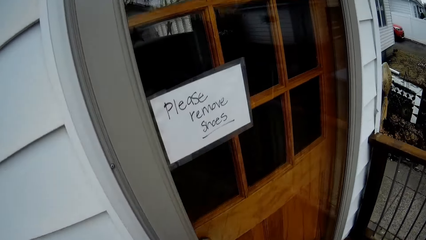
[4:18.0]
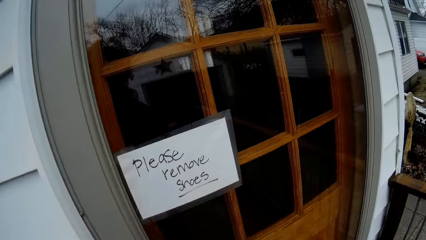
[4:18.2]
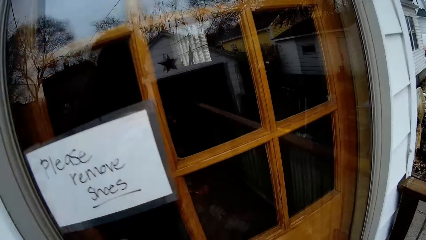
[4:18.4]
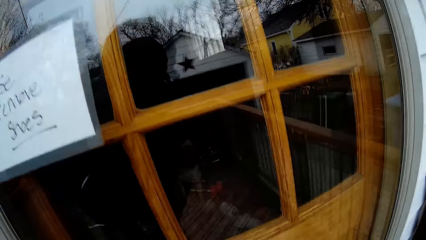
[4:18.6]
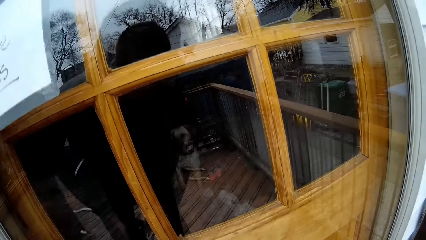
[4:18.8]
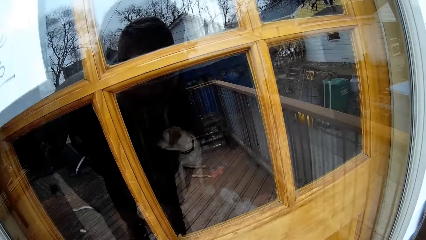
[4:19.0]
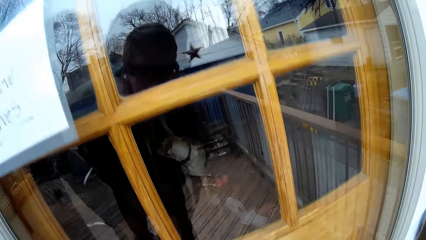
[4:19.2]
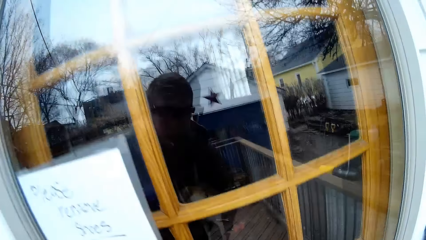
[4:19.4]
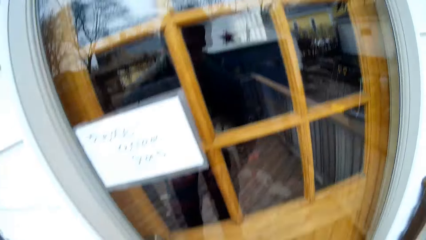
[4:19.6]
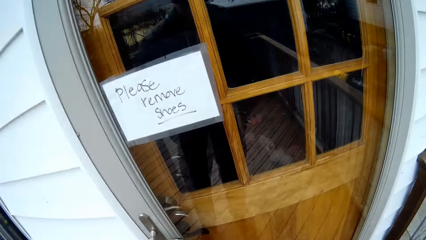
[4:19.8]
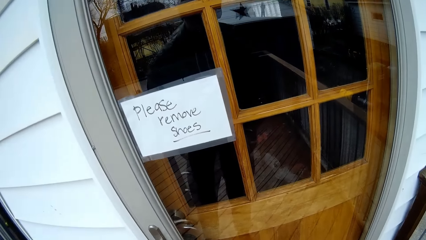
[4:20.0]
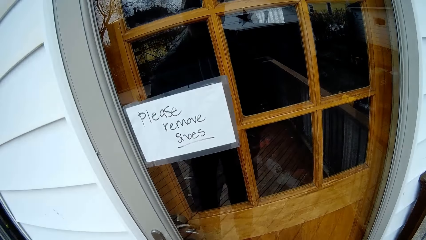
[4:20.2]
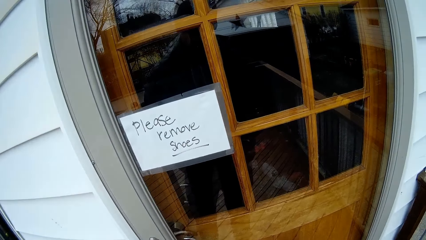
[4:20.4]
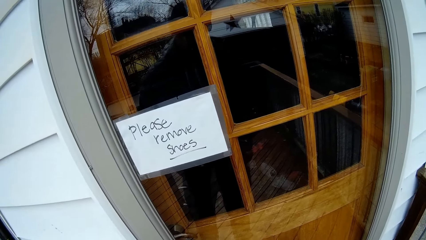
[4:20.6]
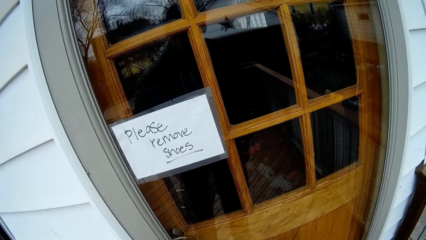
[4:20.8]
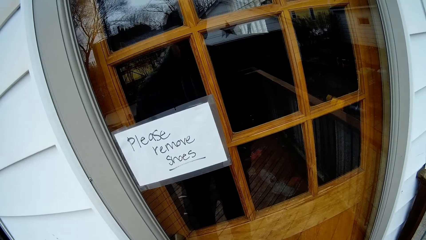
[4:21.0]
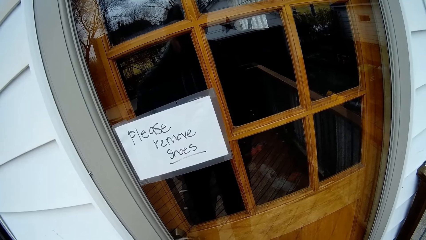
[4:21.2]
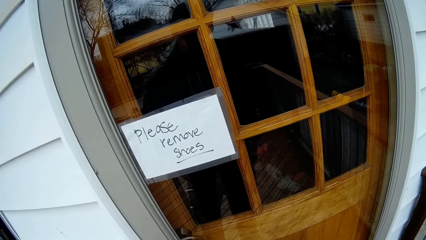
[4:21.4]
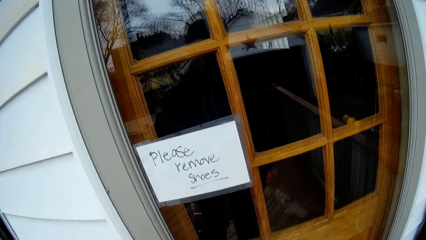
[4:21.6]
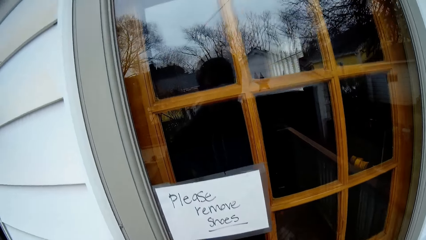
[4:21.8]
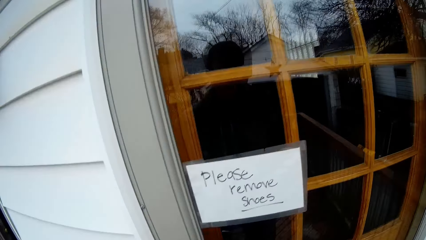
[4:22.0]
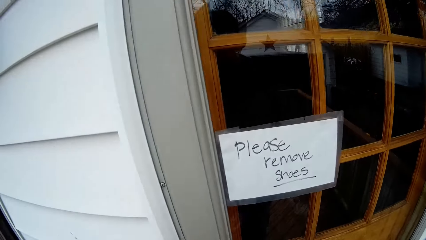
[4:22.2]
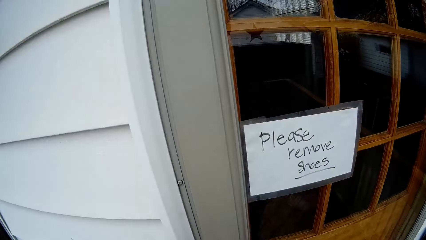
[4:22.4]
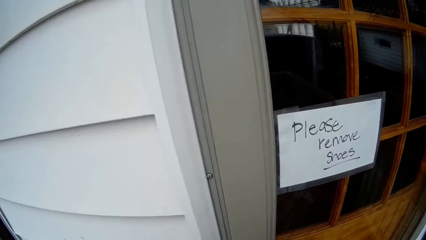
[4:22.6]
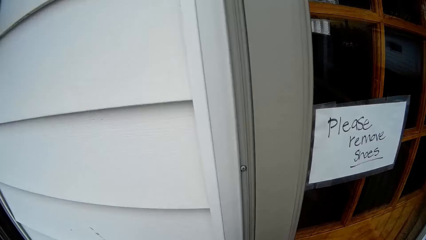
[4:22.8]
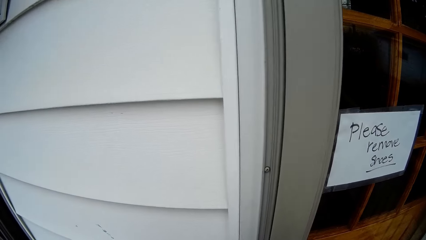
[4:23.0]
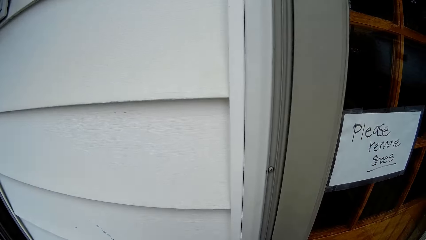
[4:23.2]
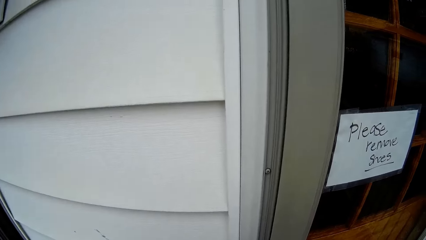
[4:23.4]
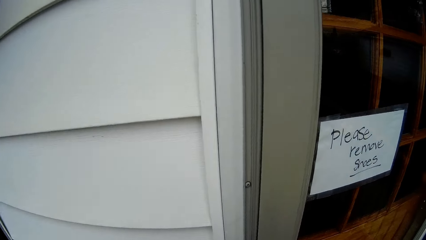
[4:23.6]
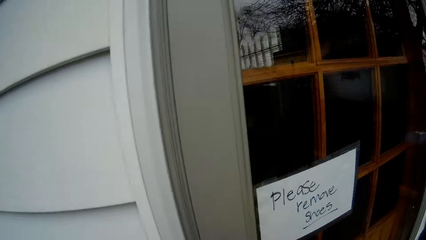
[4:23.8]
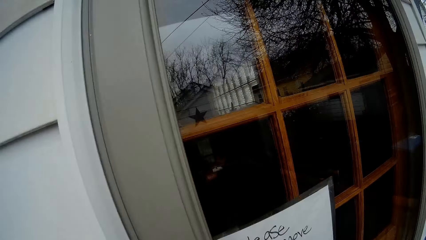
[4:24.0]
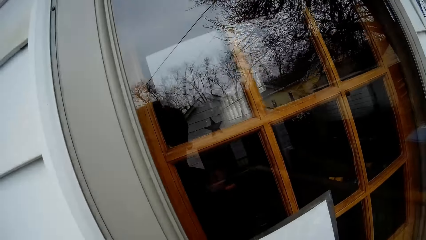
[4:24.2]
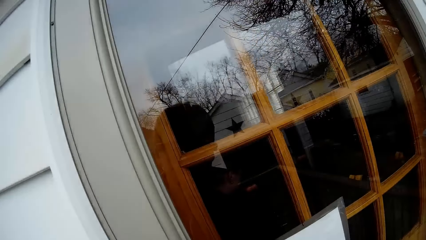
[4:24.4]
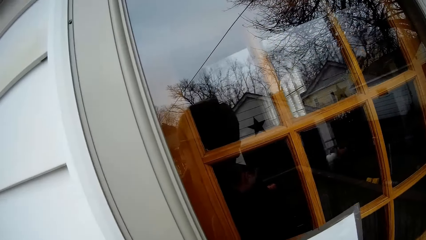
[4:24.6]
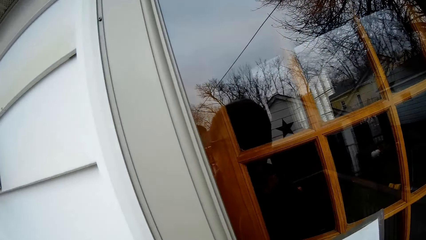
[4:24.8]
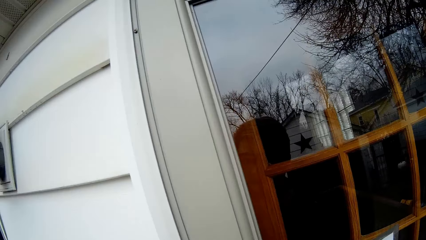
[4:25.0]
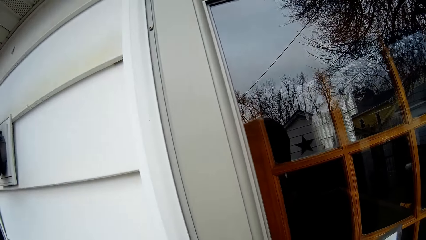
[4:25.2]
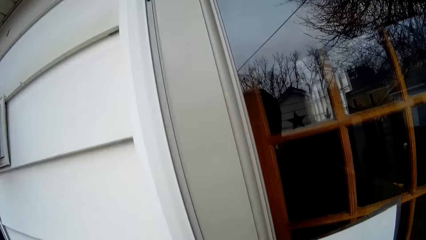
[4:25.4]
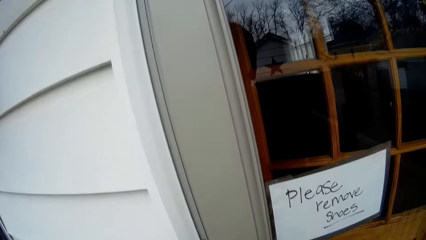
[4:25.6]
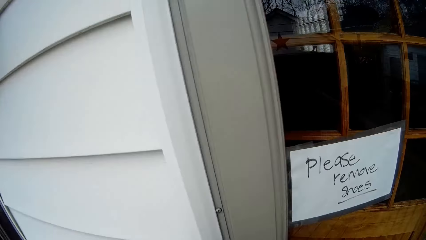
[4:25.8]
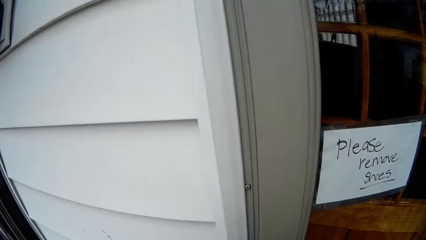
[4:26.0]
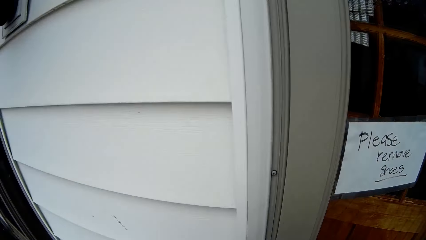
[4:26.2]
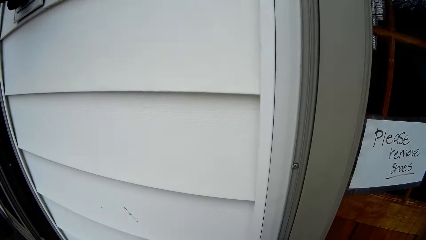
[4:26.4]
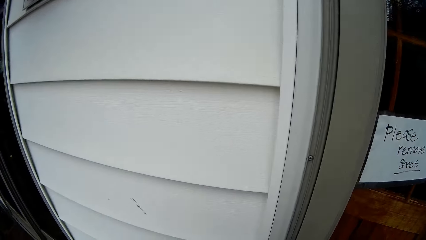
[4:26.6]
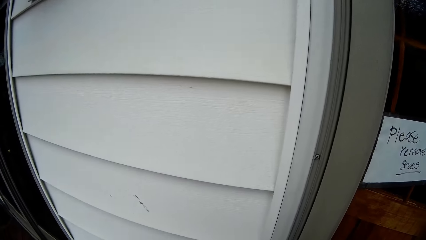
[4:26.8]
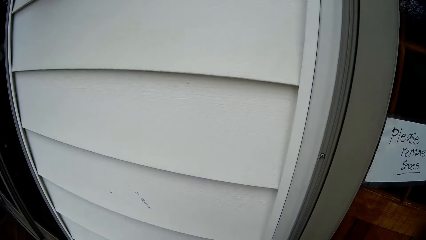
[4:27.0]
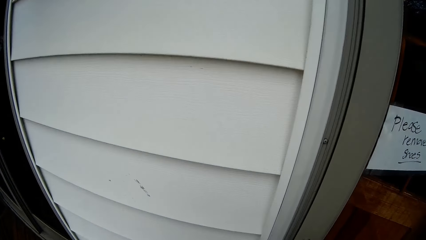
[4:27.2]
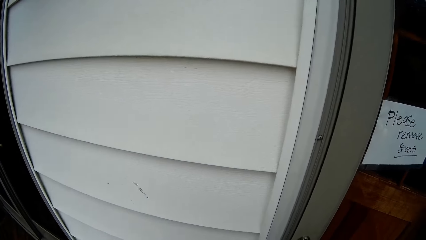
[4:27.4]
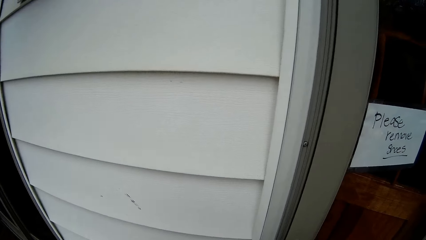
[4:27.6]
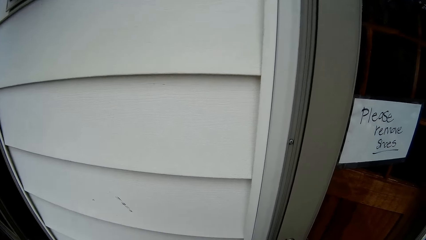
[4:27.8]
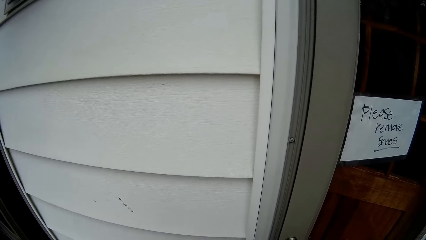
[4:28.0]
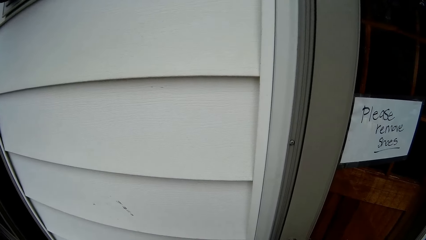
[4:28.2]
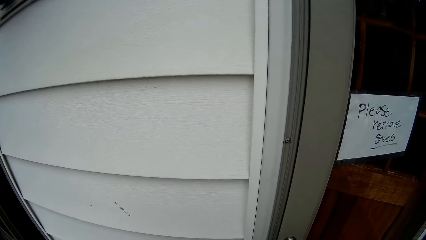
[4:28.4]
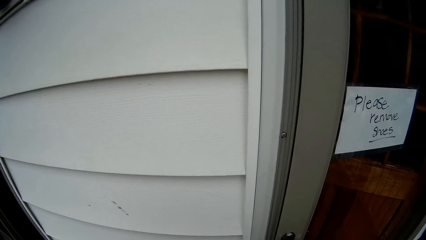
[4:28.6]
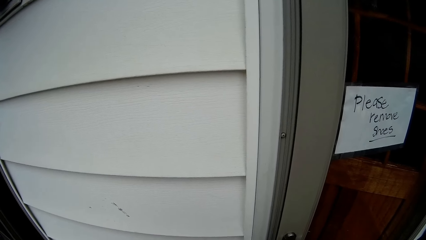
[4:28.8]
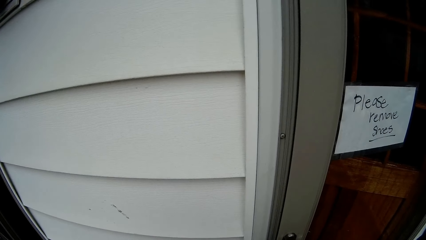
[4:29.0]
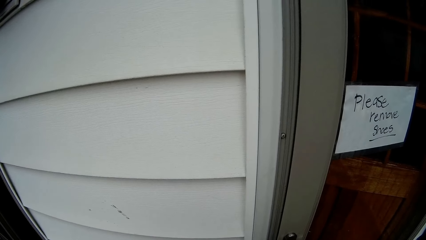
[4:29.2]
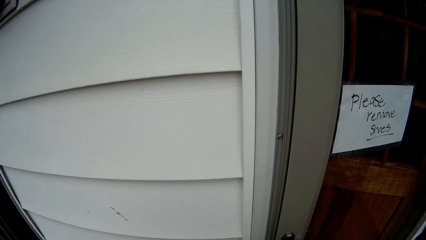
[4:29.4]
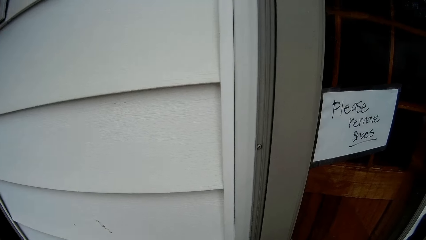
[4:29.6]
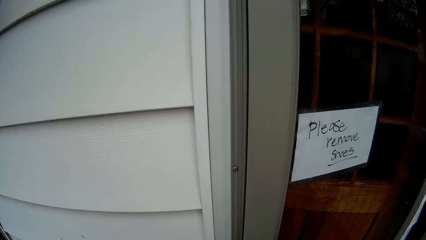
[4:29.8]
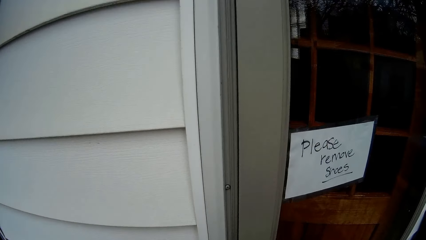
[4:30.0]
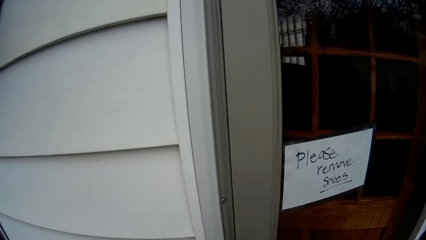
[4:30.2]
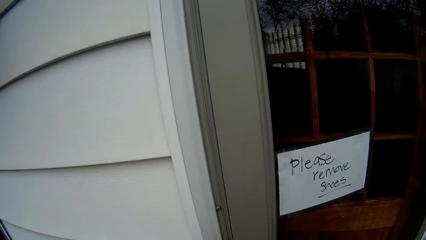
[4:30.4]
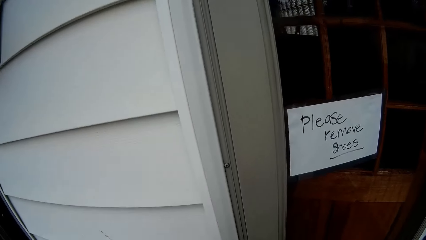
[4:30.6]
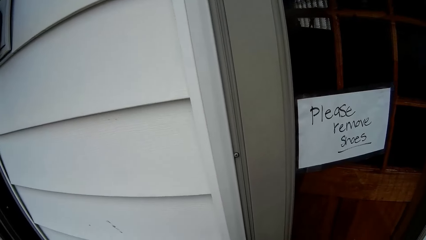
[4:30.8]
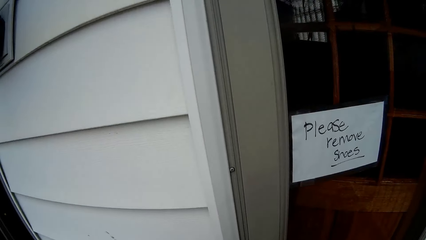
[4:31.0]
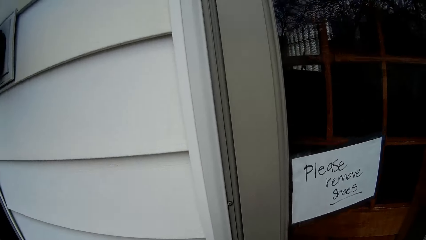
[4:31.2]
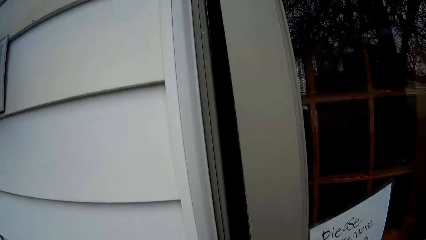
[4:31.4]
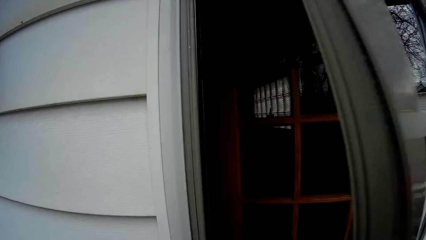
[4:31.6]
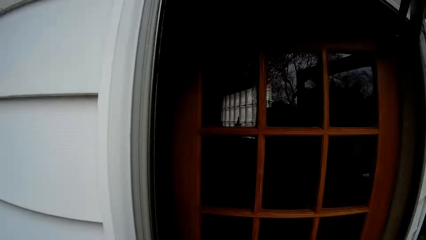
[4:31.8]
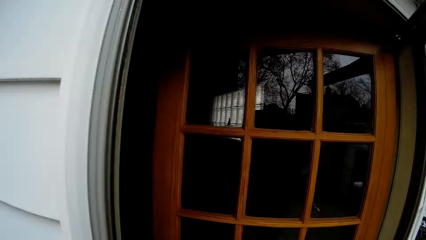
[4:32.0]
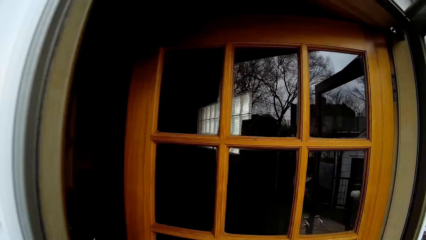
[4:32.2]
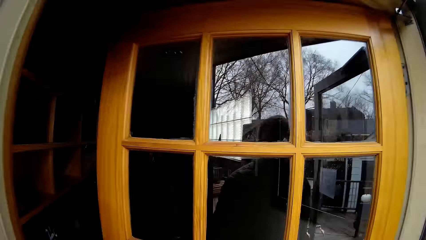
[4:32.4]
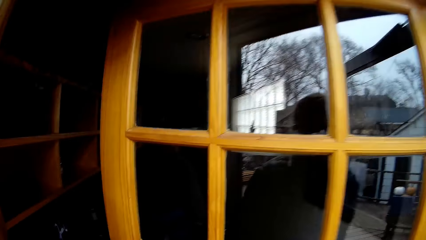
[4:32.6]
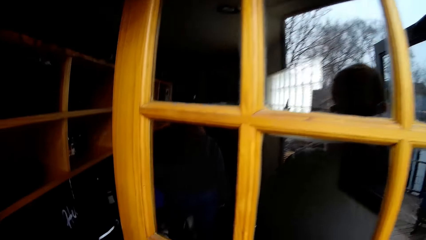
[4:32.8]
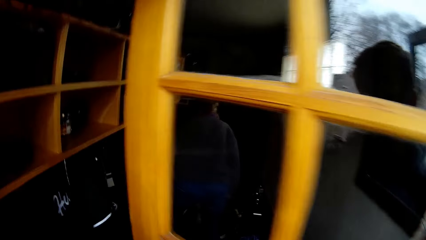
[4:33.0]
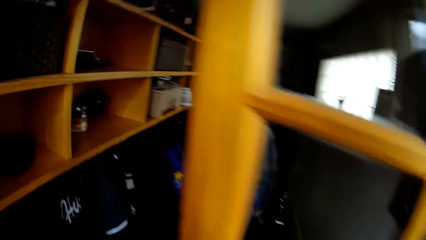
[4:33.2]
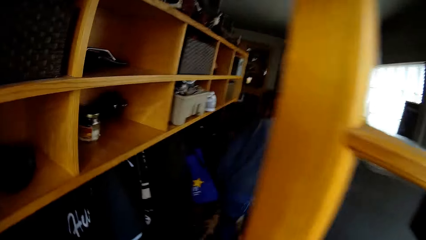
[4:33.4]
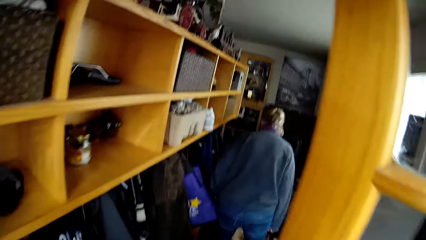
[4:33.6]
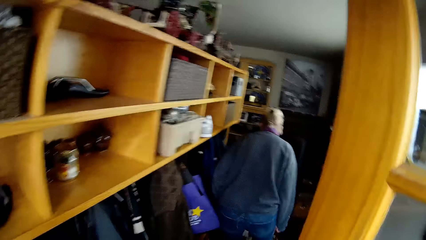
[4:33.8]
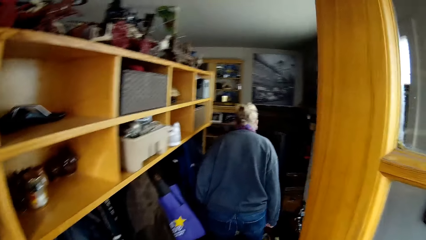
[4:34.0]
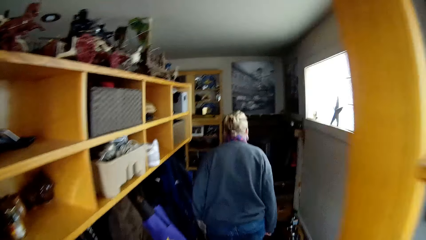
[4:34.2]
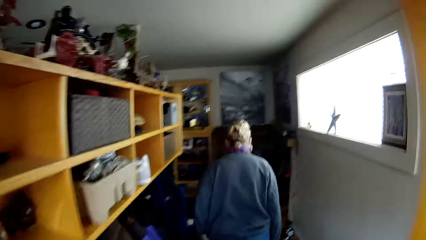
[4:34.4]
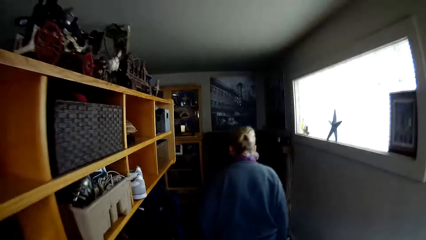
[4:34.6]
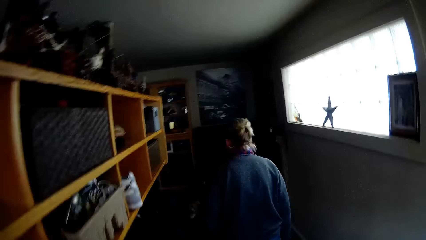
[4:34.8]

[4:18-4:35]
The camera wearer leans forward. They stare at the sticker on the door. They open the door repeatedly. They walk in the house.
